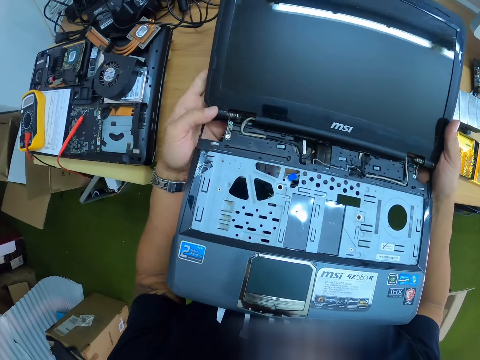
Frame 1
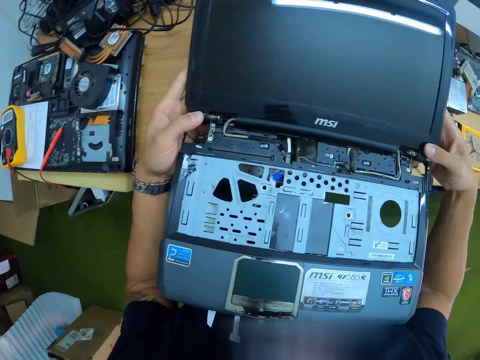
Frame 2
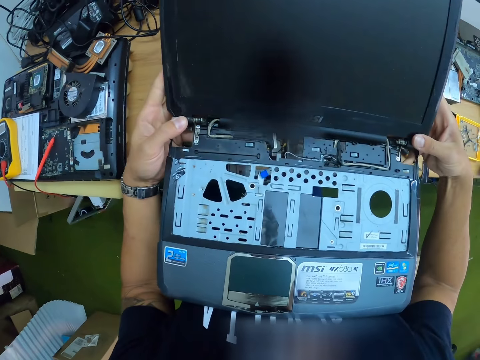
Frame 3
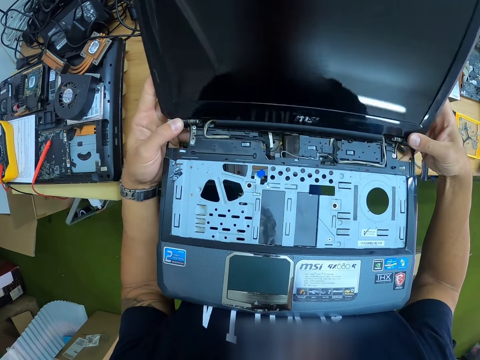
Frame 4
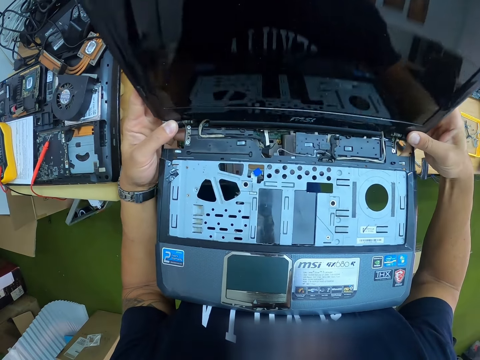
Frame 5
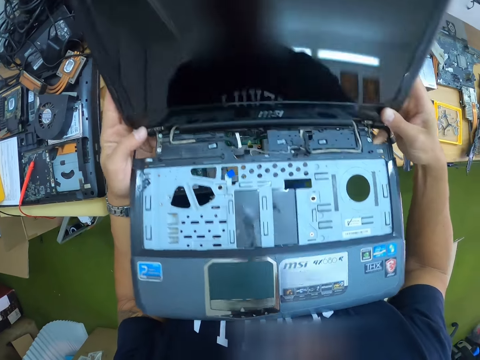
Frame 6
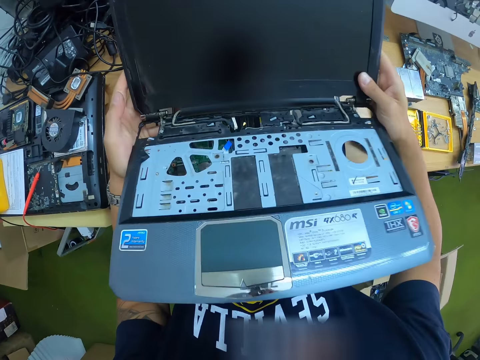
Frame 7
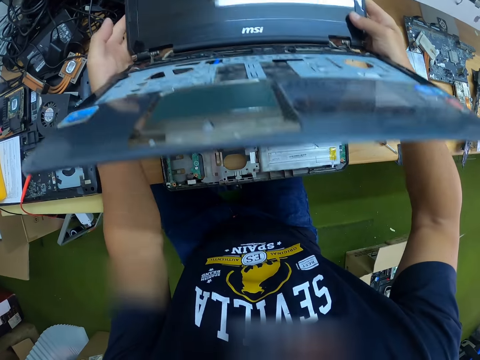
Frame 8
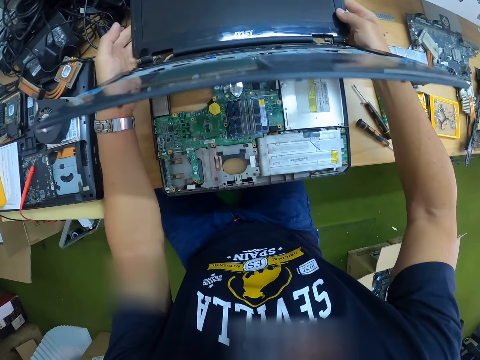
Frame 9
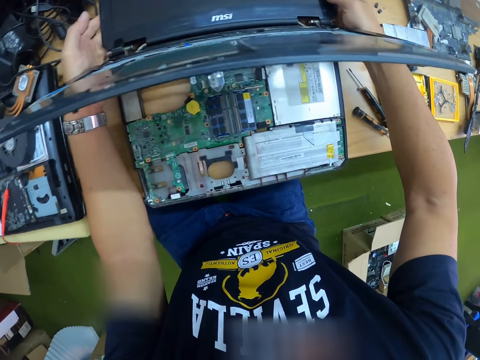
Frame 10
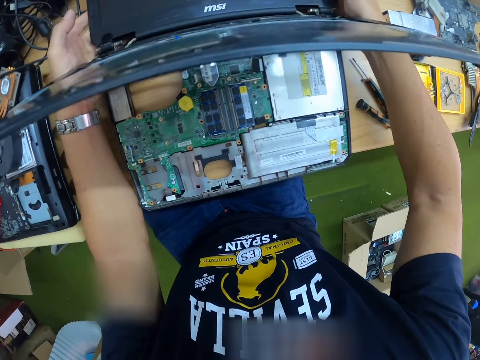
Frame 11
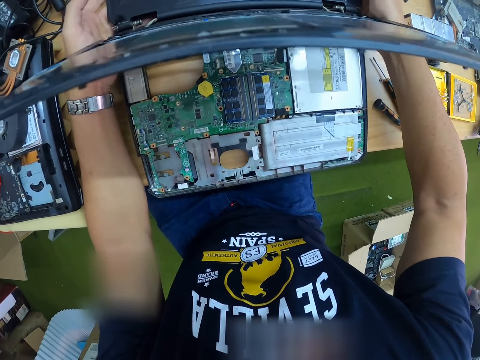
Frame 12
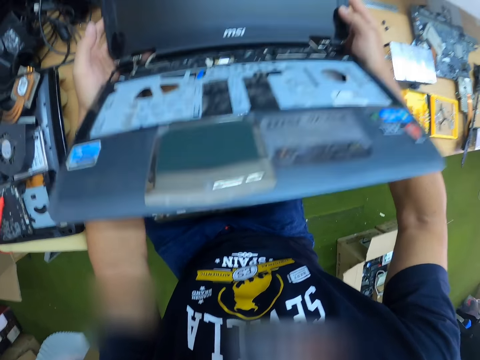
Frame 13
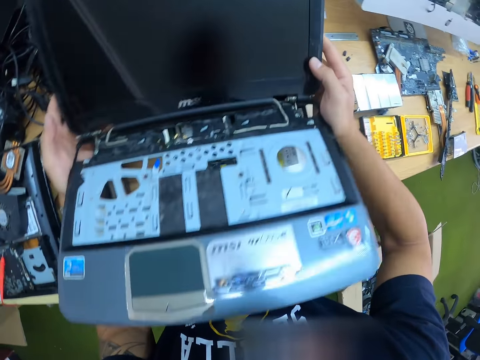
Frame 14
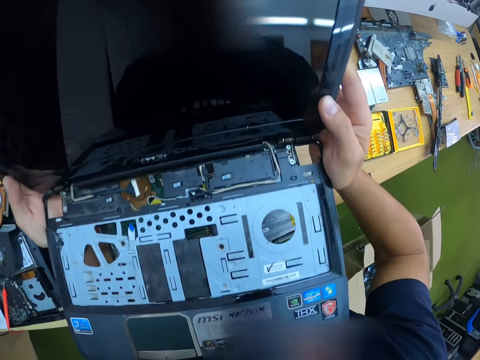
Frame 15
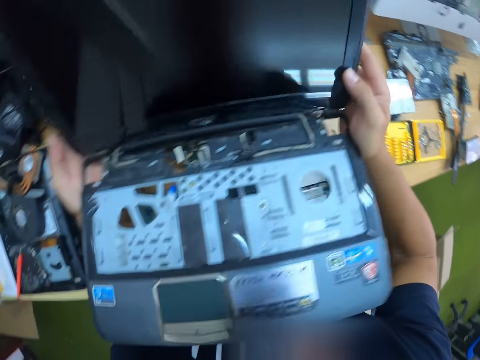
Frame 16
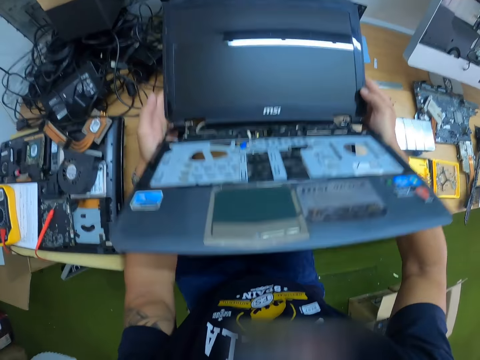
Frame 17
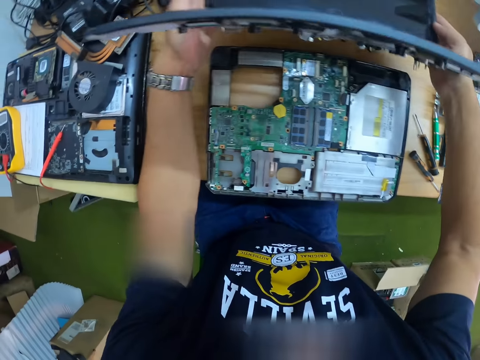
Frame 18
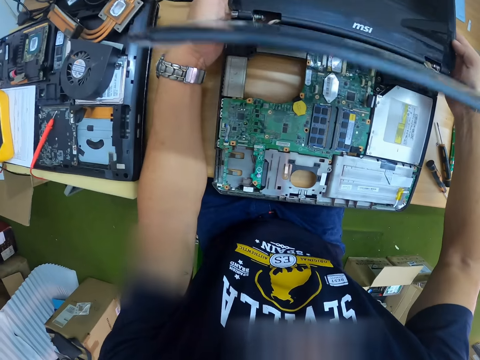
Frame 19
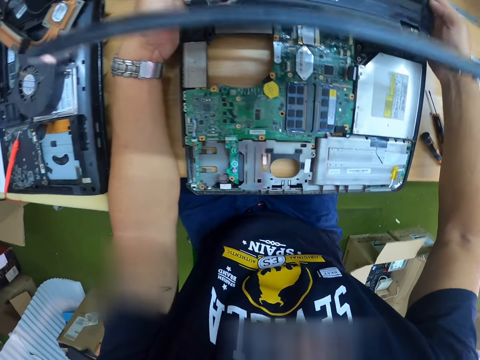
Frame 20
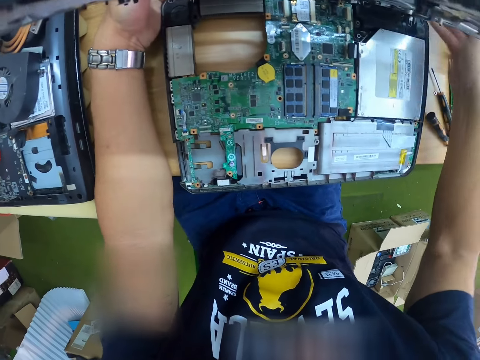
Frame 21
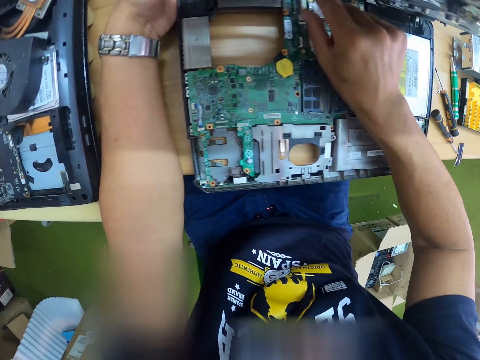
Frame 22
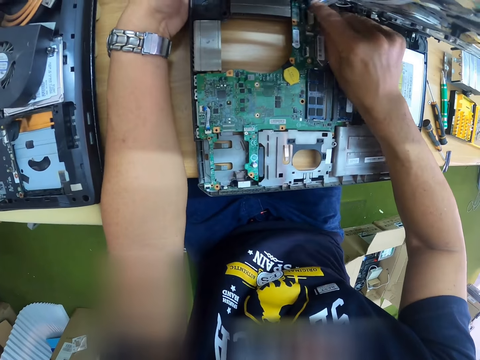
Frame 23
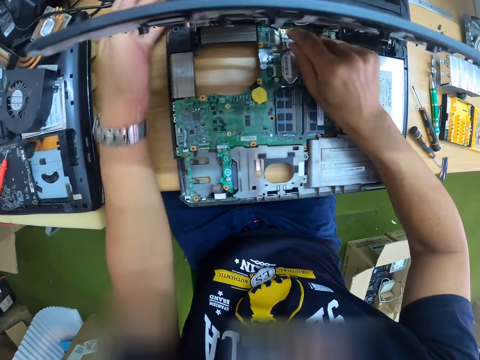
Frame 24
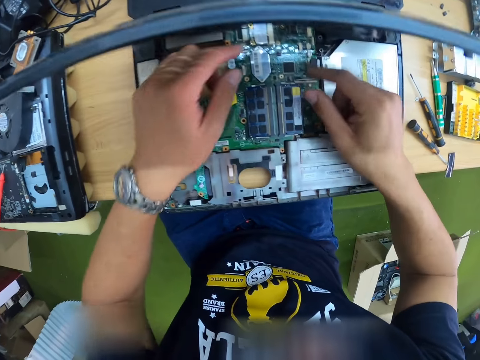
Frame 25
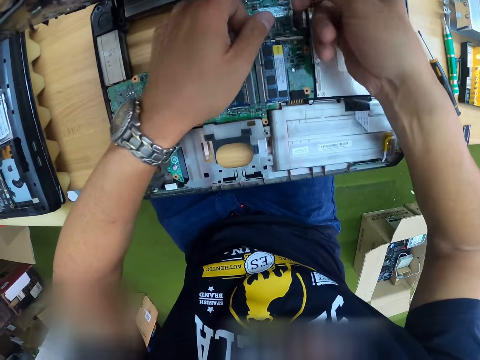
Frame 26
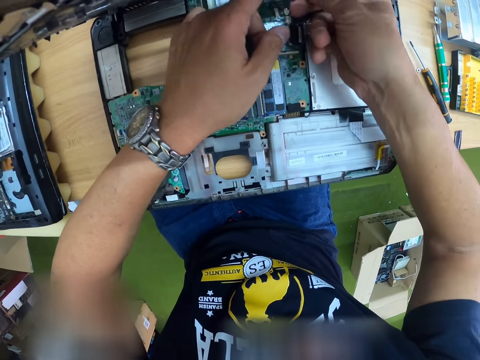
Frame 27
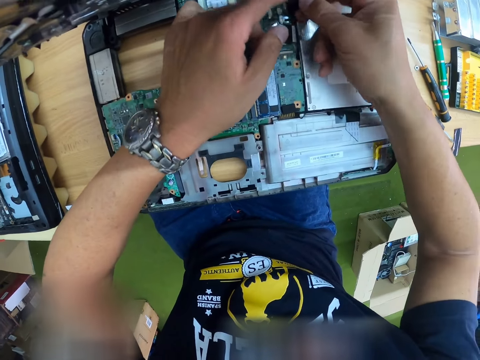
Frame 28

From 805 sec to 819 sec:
The camera wearer holds the computer with both hands. He adjusts the computer screen with both hands. He adjusts the computer with both hands. He places the computer on the table. He places the palm rest assembly on the system board with both hands. He mends the laptop on the table. He touches a display screen cable with his right hand.

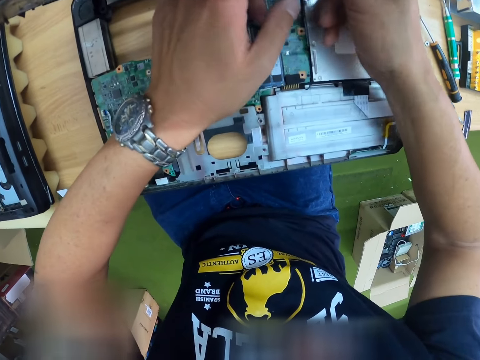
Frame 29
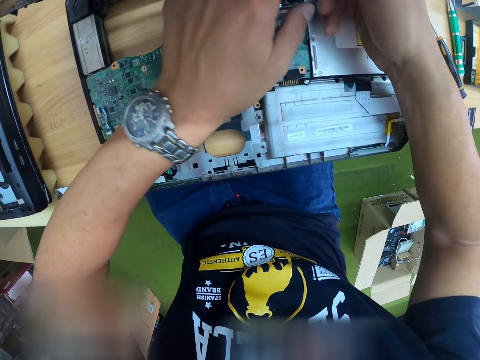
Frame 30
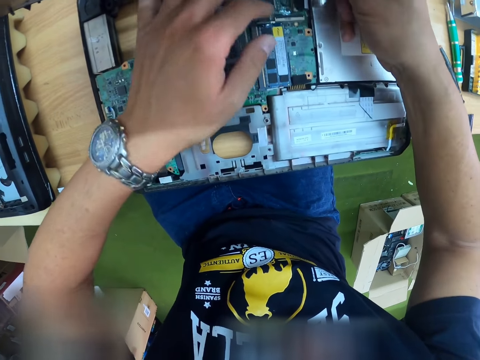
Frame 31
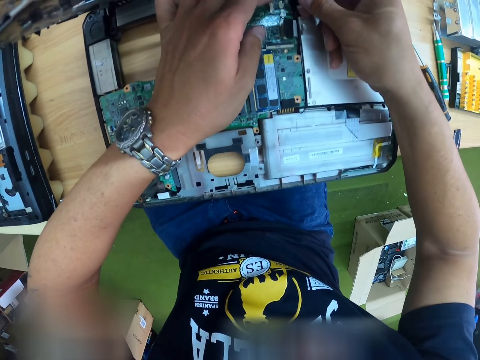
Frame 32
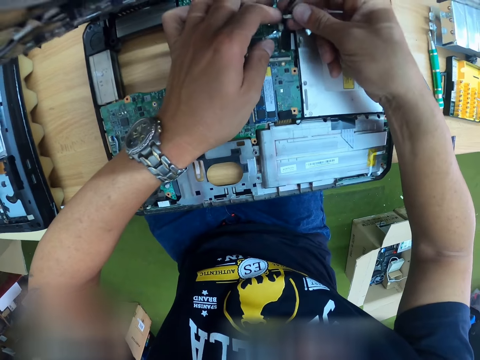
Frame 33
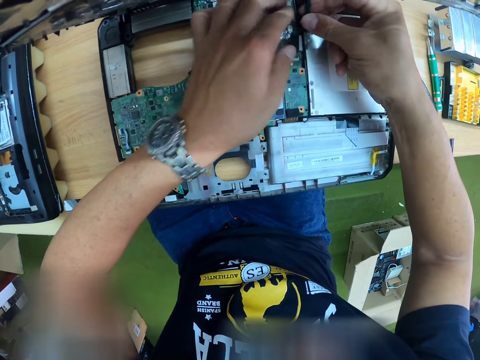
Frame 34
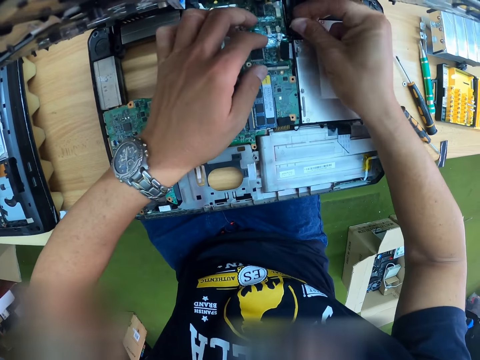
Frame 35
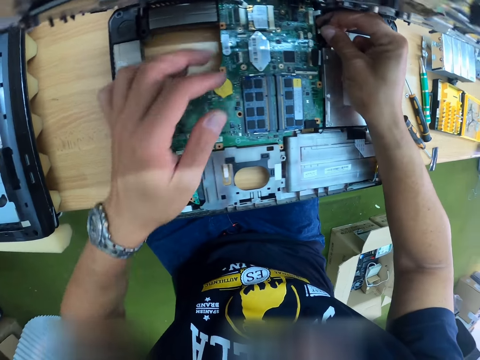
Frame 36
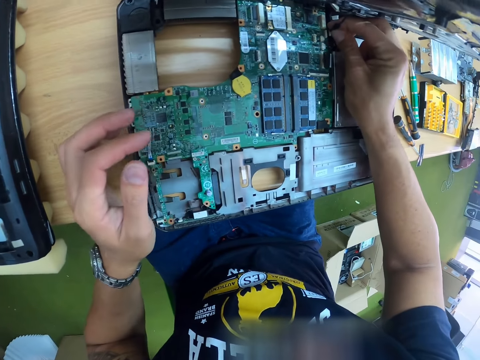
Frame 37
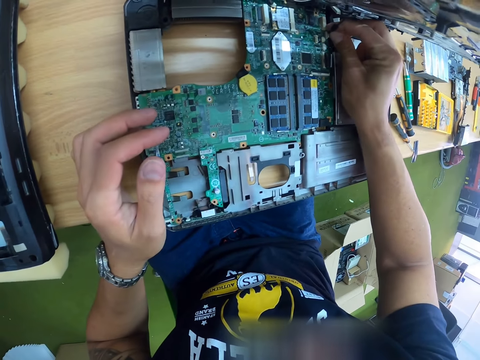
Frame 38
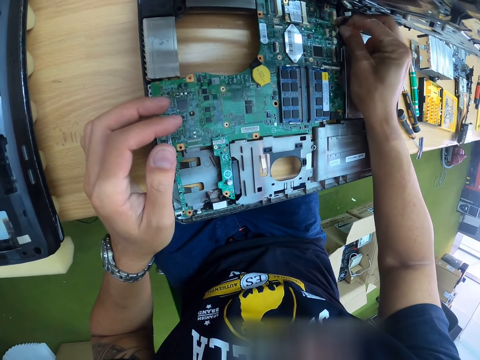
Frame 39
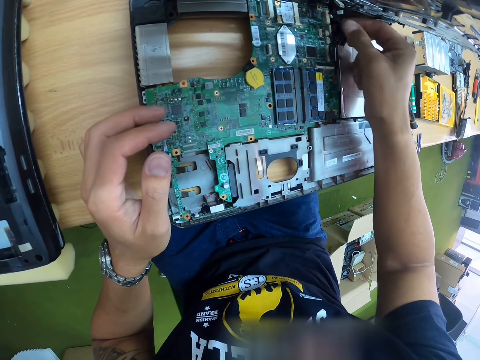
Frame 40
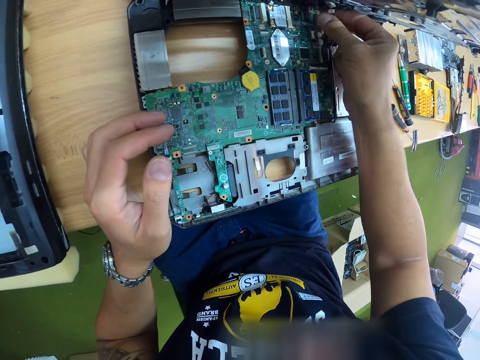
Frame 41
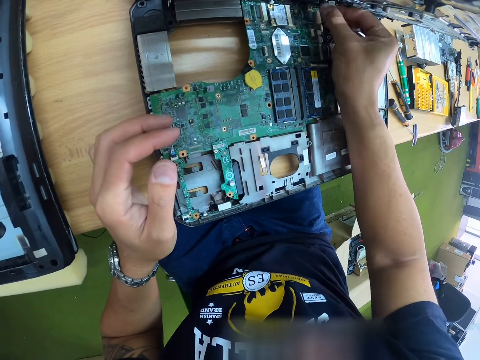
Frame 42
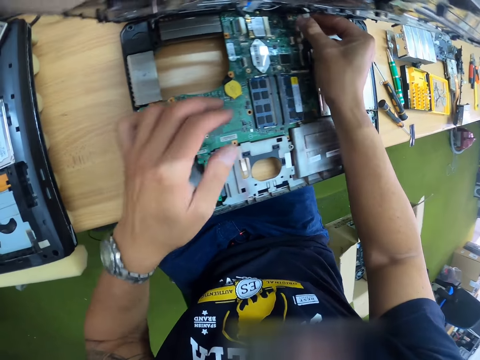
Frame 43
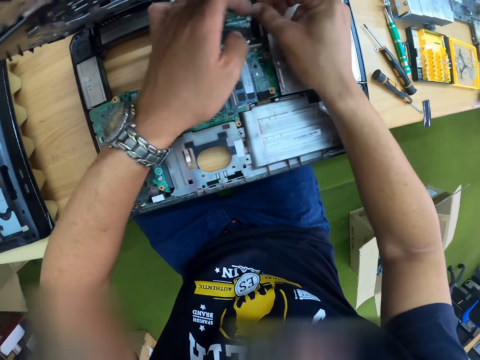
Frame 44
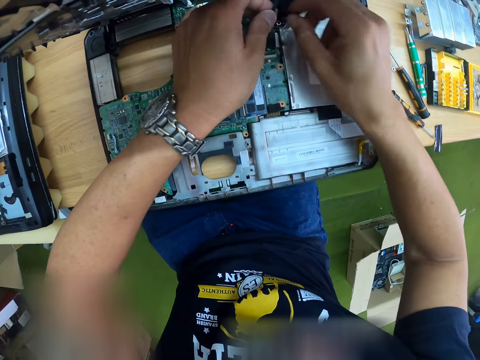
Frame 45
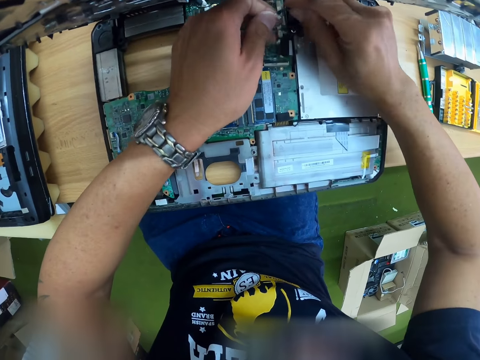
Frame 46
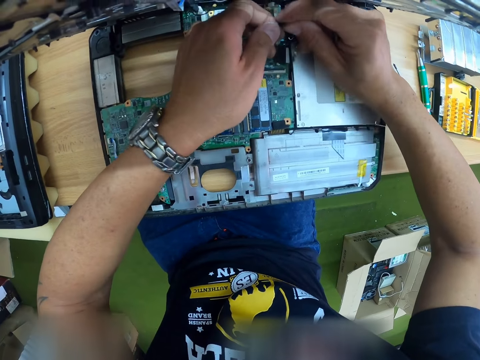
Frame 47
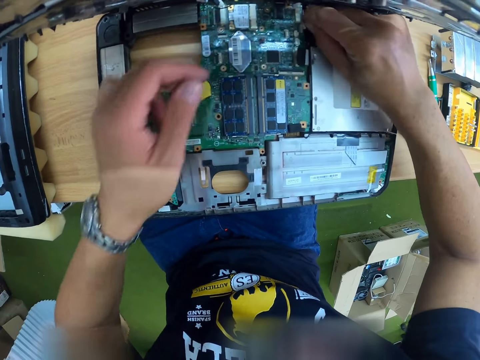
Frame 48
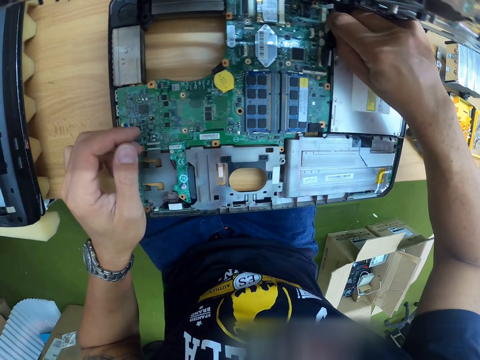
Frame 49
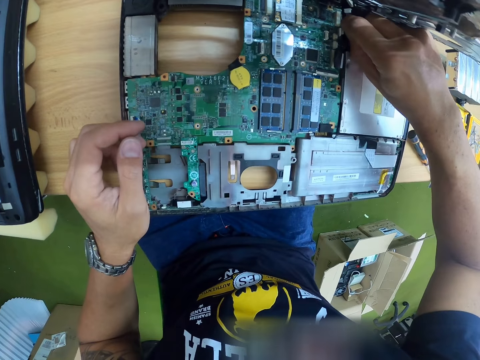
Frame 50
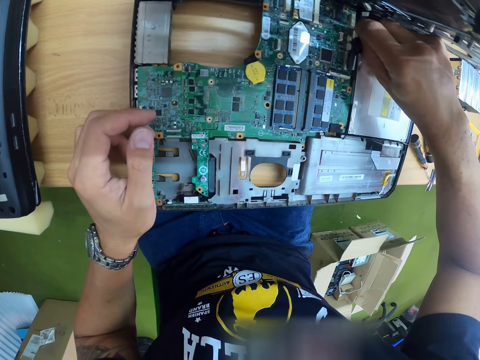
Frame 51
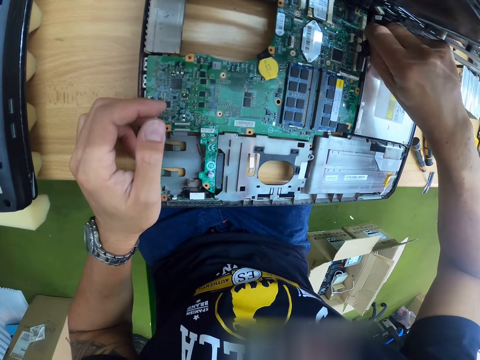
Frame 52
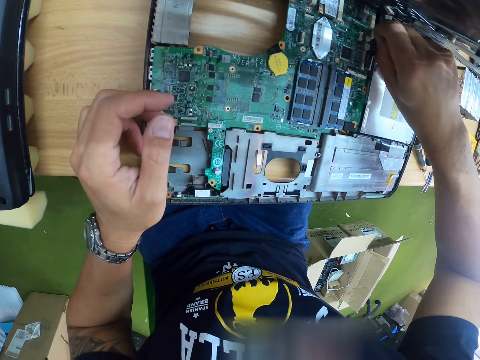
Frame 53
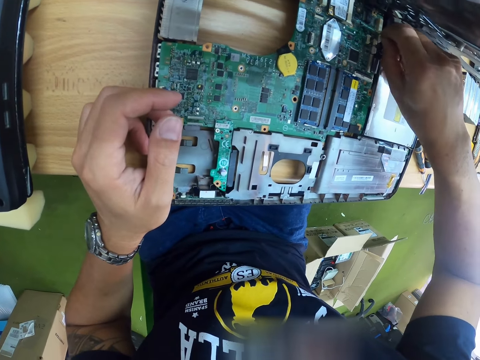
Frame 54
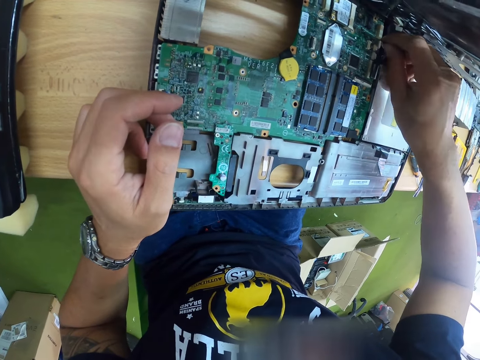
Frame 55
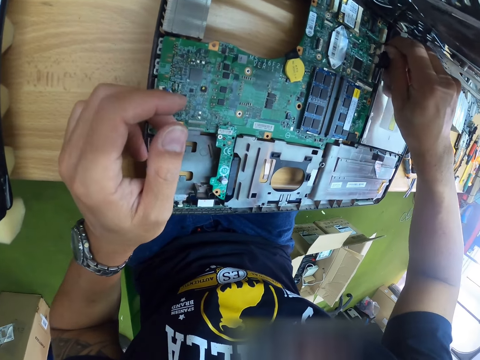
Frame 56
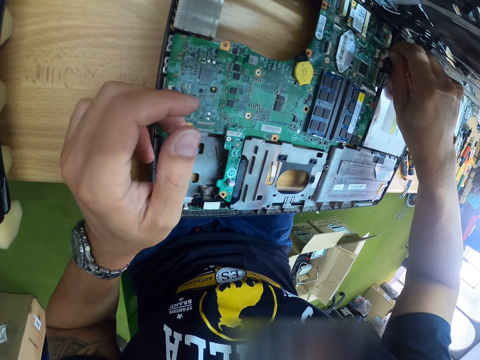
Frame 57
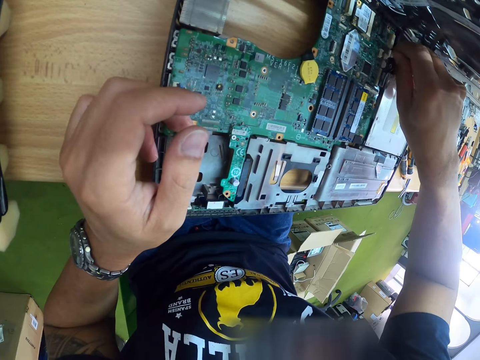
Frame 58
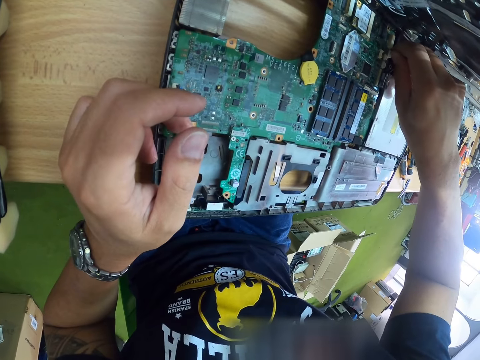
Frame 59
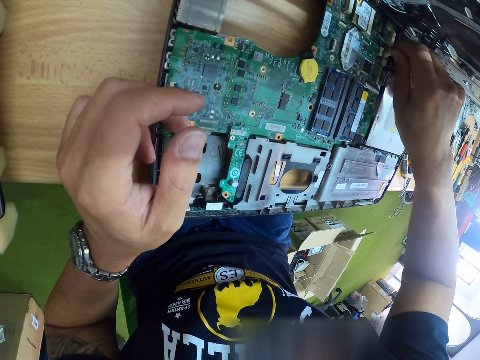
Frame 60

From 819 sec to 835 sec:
The camera wearer holds a keyboard cable in his right hand. He touches a motherboard with his left hand. He fixes the keyboard cable to the motherboard with his right hand. He touches the keyboard cable with his left hand. He fixes the keyboard cable to the motherboard with his right hand.
